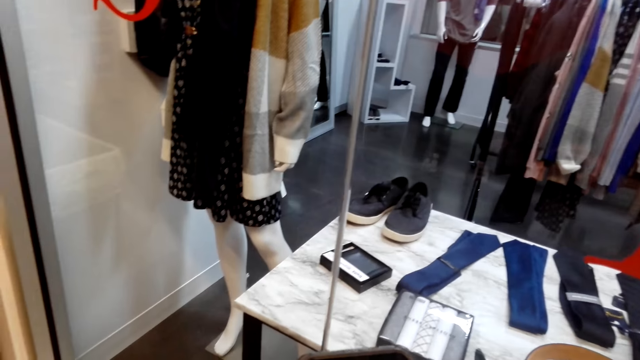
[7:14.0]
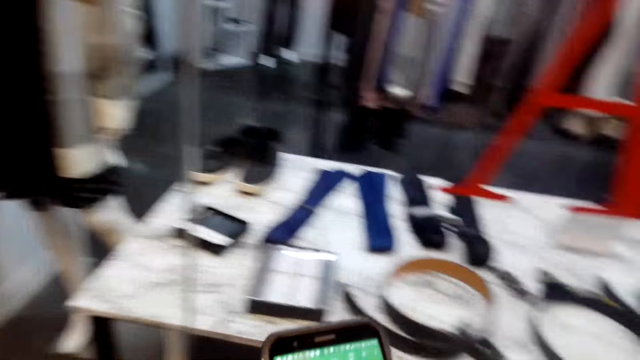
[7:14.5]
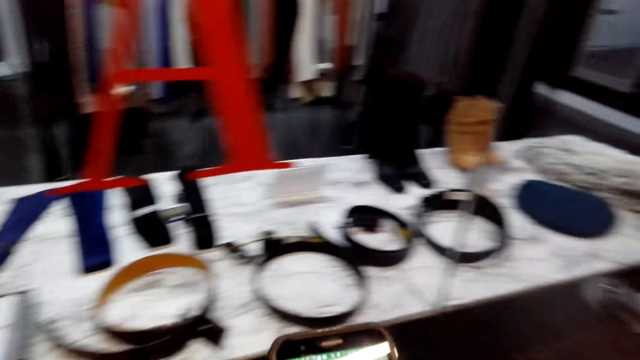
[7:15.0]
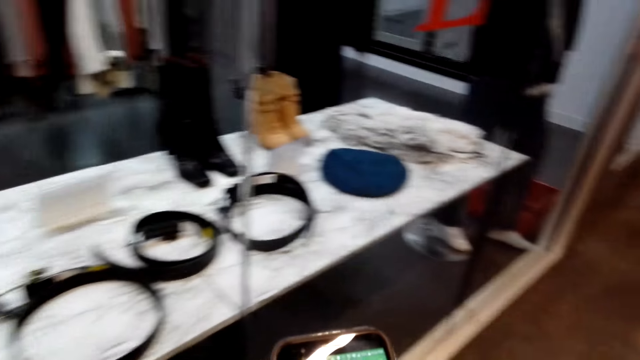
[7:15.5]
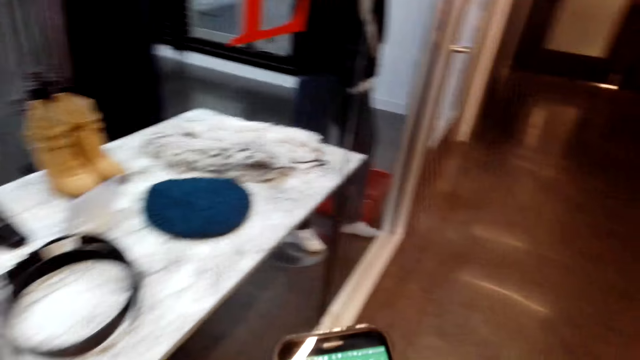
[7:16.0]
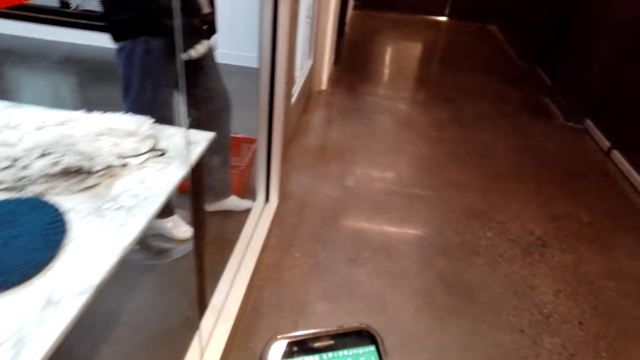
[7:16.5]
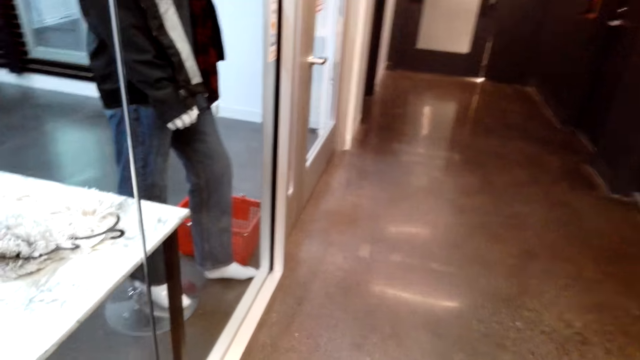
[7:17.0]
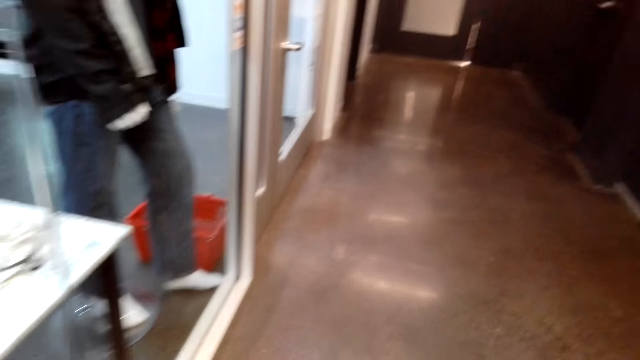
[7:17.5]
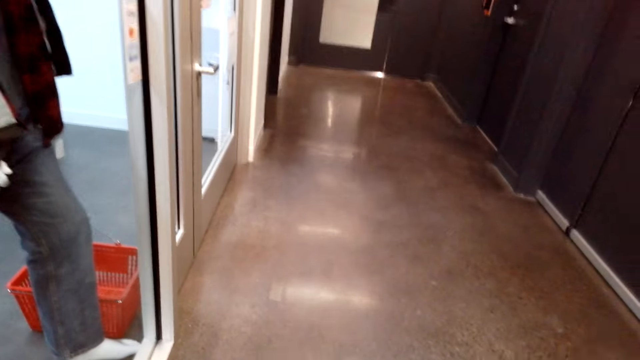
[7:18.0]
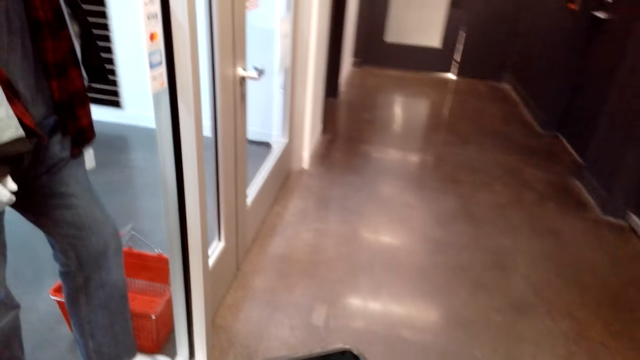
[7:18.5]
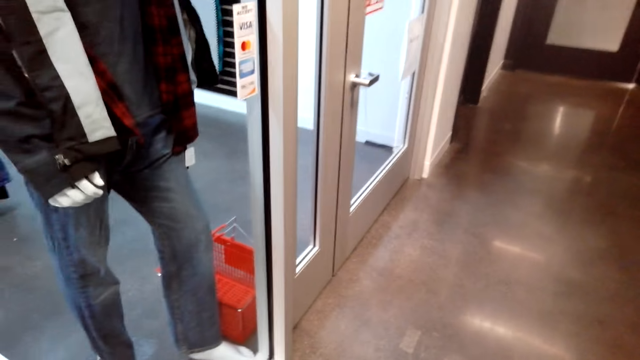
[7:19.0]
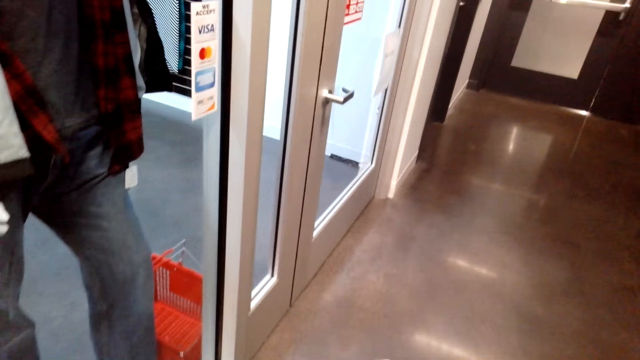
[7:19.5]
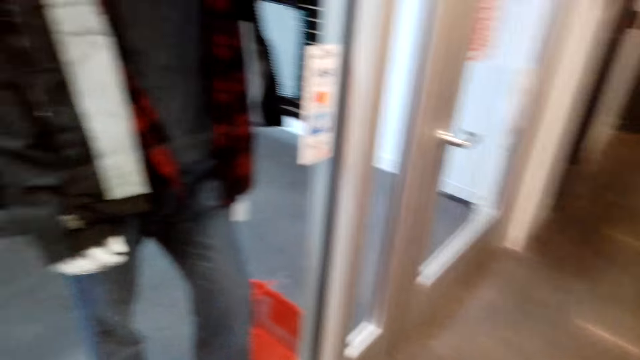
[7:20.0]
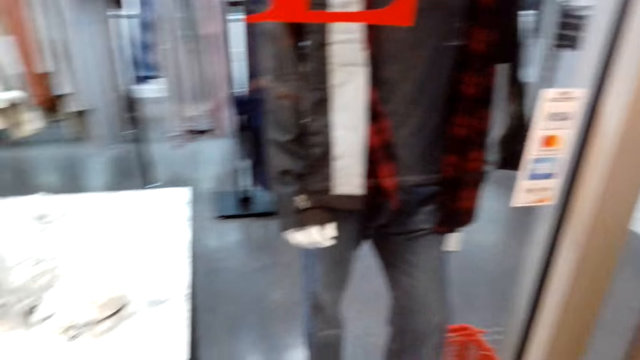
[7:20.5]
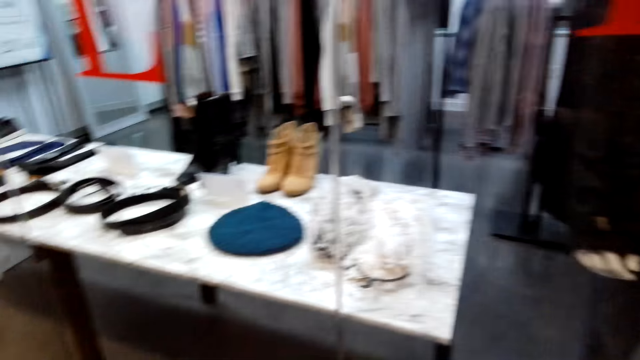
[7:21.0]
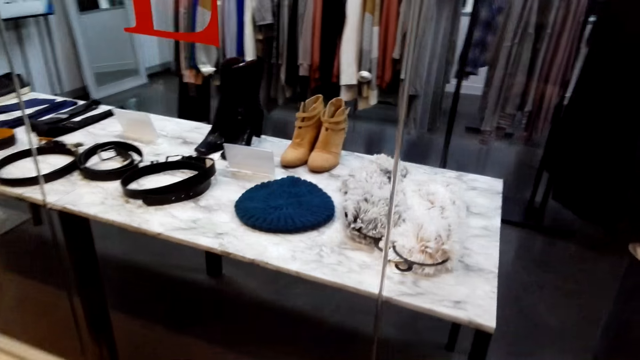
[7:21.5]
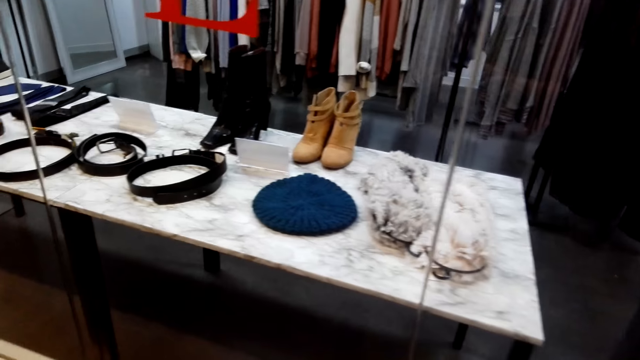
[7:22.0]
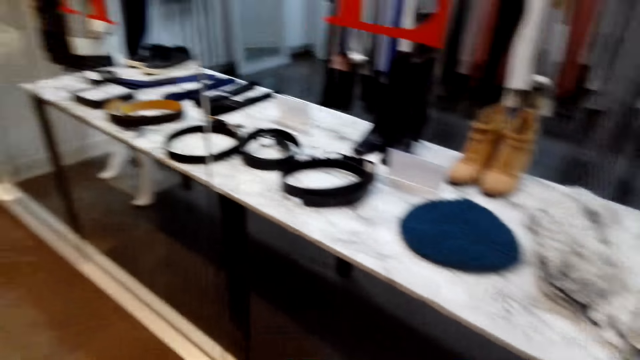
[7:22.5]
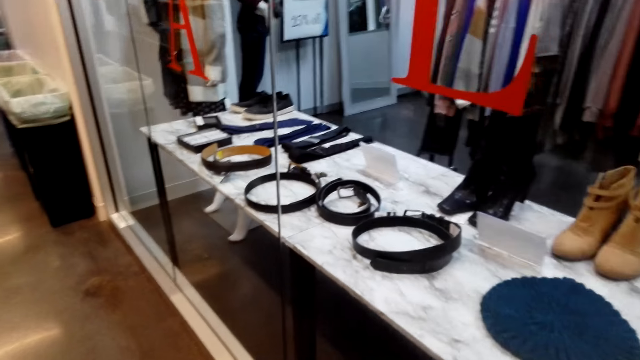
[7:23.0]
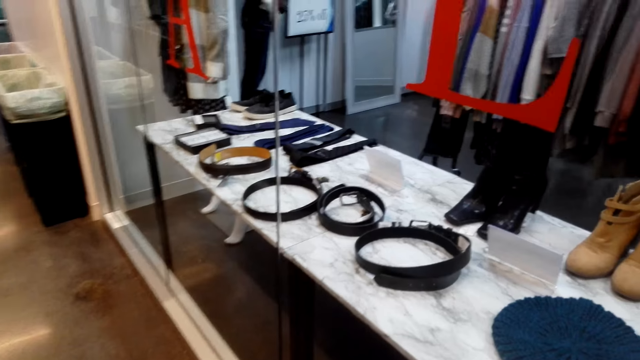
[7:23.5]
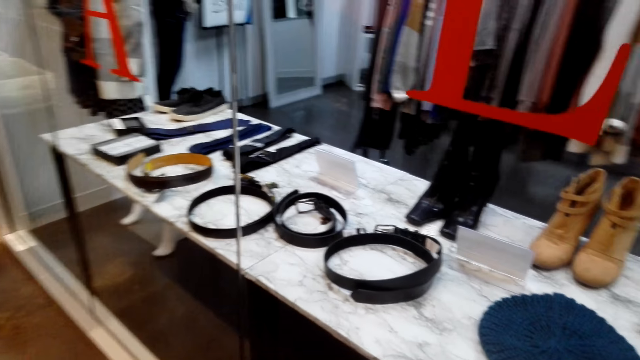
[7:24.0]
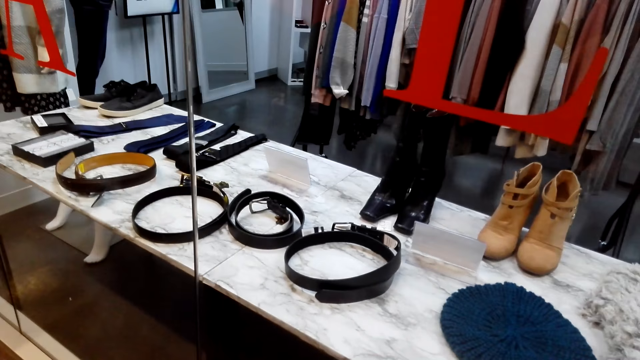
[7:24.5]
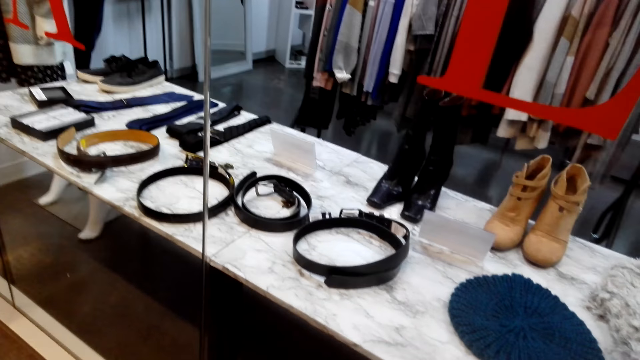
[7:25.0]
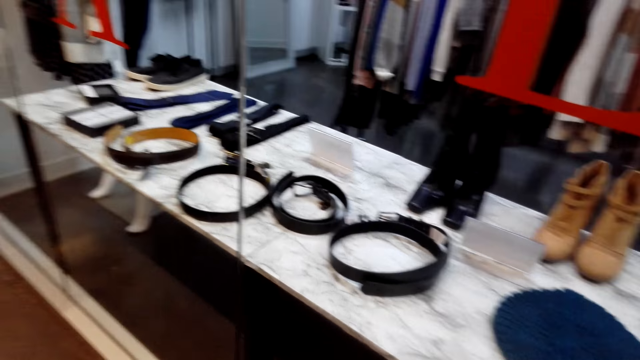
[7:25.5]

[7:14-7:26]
The camera wearer walks around.

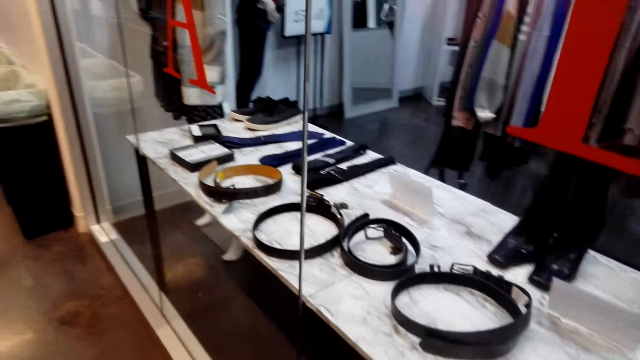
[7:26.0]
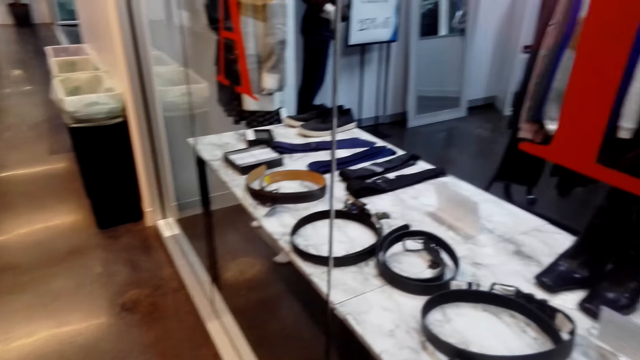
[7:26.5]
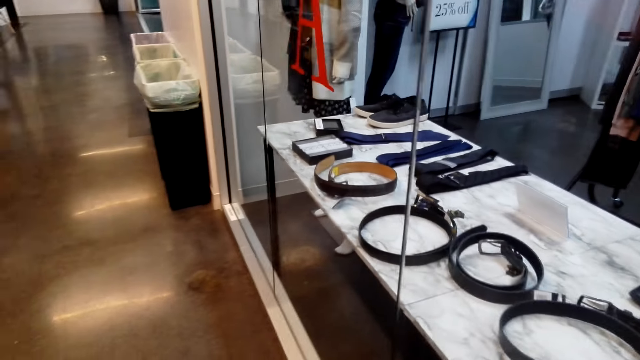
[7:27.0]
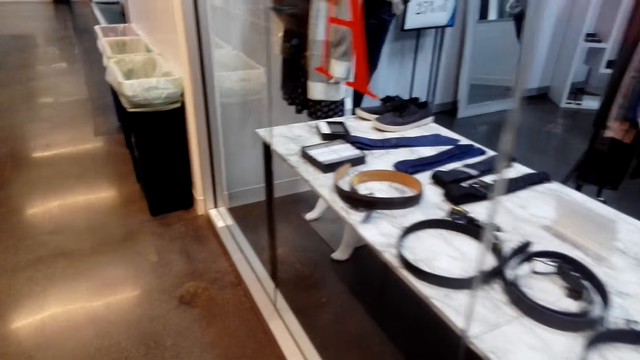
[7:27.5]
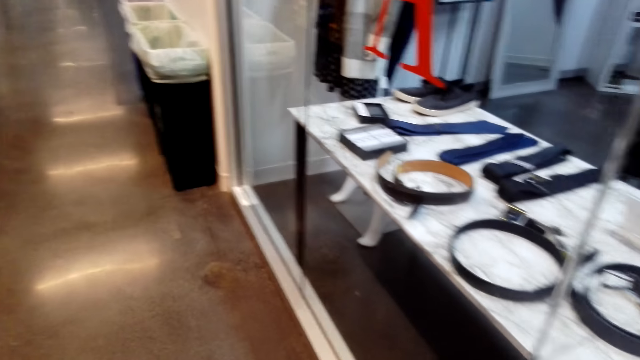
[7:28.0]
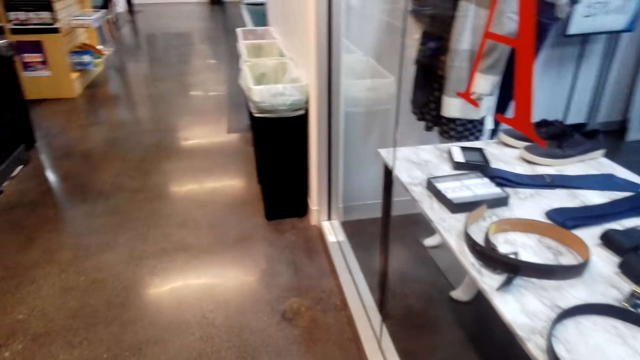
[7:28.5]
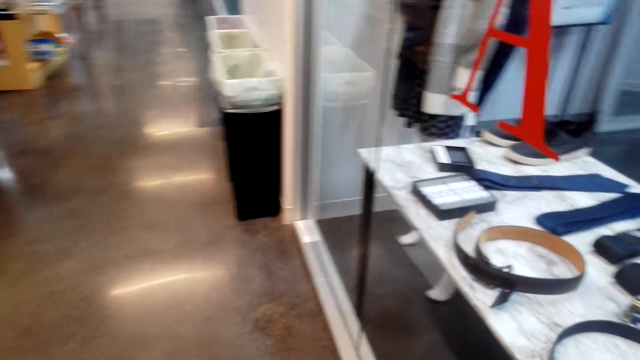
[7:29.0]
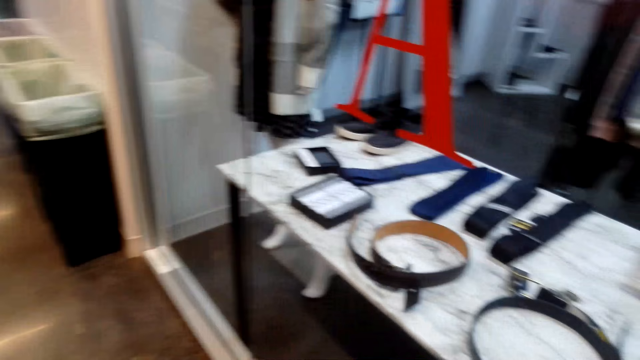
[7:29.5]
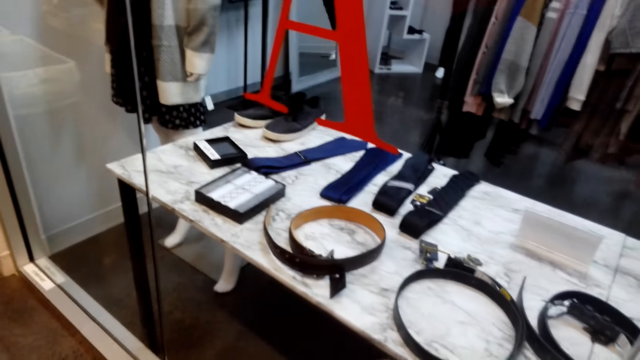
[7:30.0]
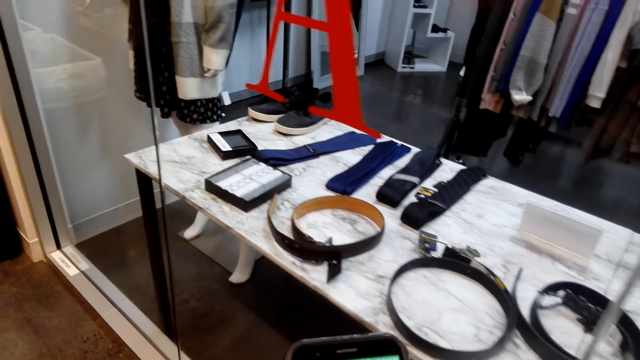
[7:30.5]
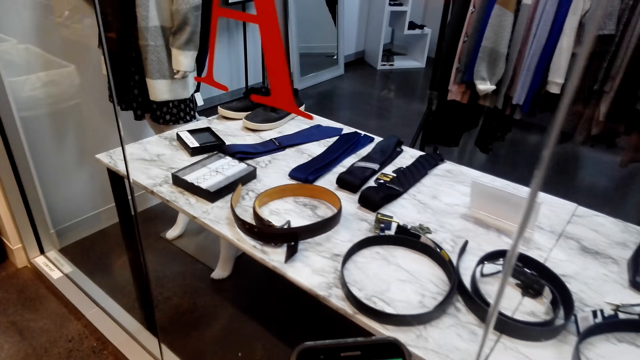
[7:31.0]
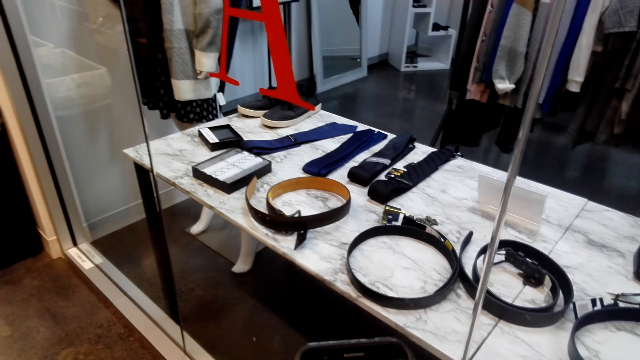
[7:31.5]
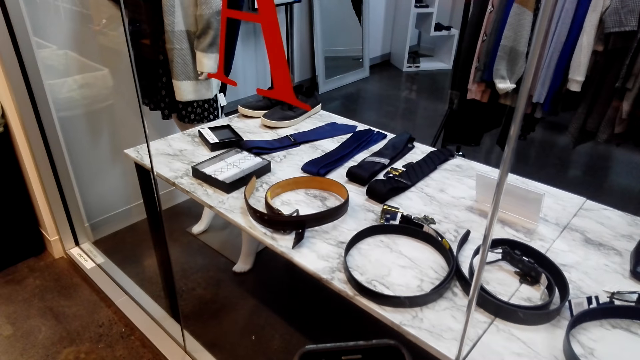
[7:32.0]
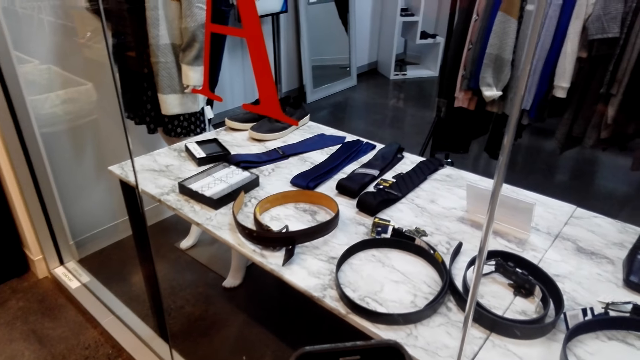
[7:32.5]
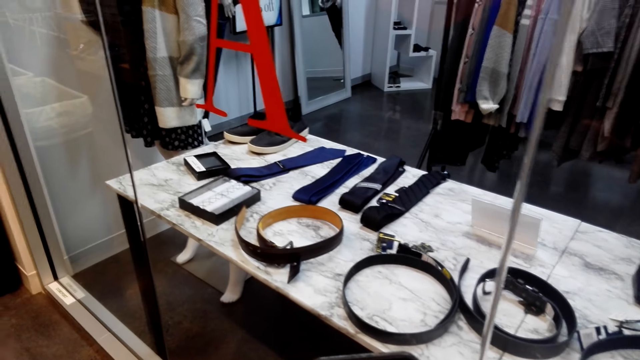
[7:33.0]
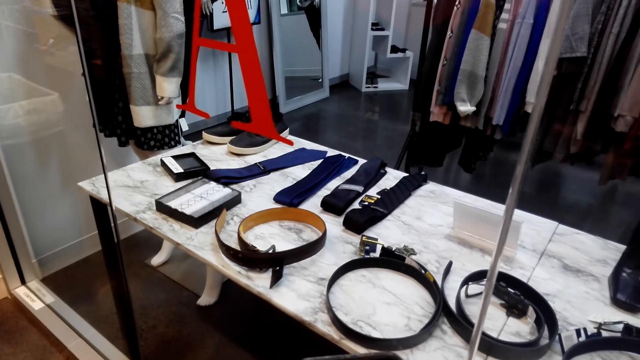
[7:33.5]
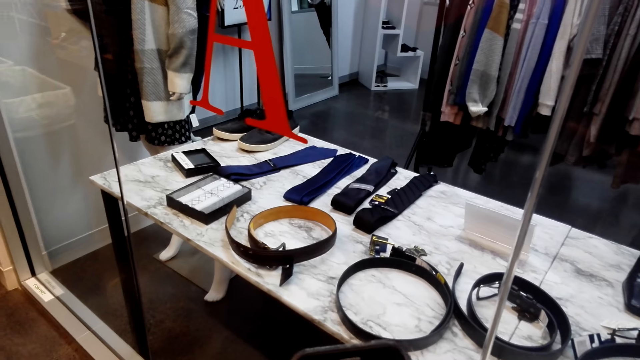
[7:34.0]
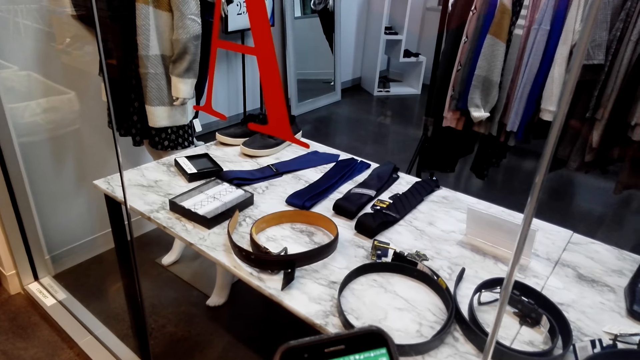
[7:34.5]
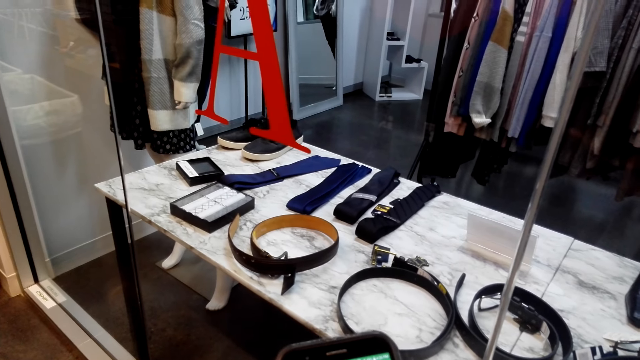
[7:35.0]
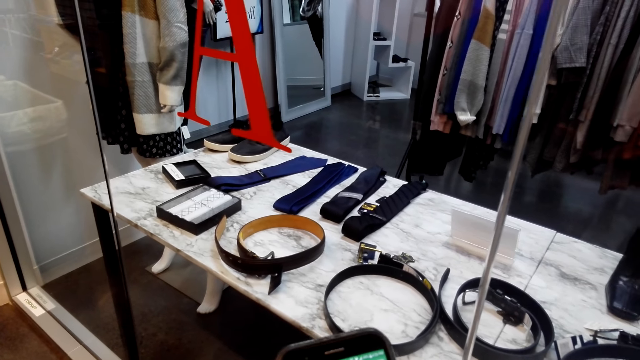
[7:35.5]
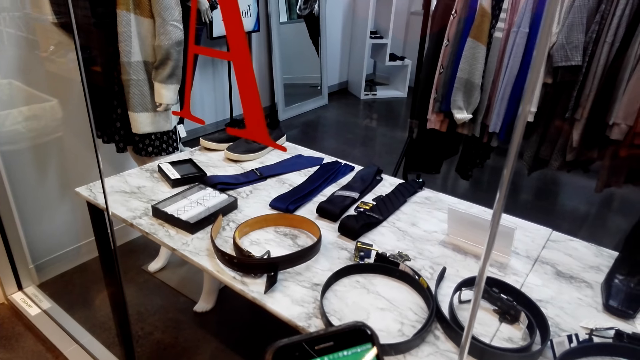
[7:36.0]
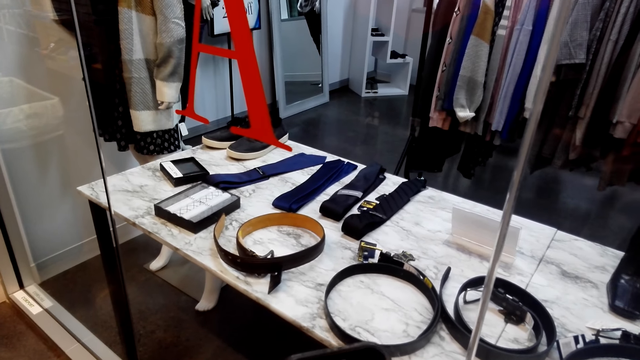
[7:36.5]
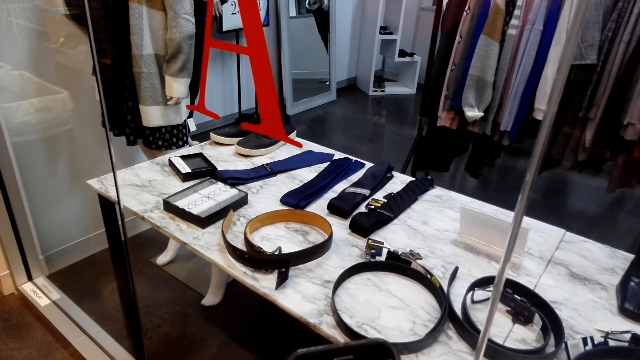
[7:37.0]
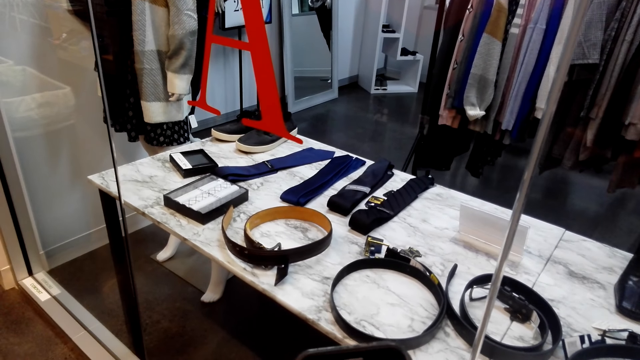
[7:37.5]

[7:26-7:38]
The camera wearer uses the phone.
